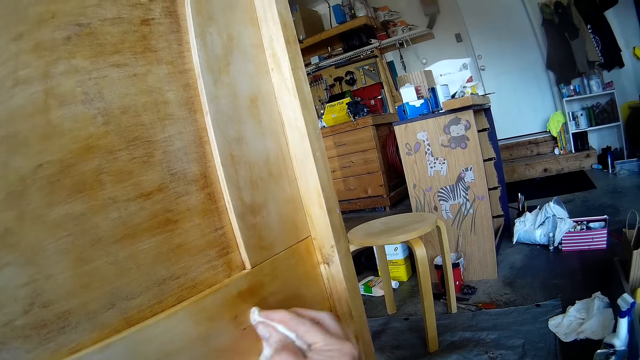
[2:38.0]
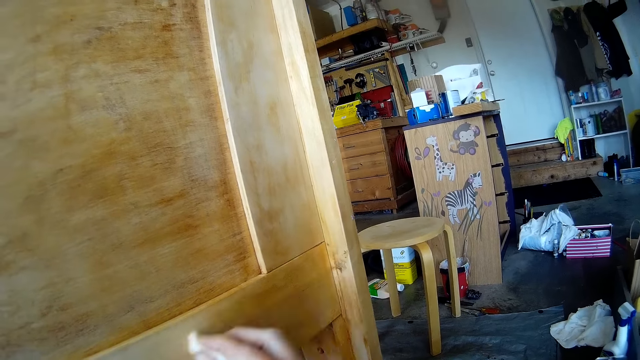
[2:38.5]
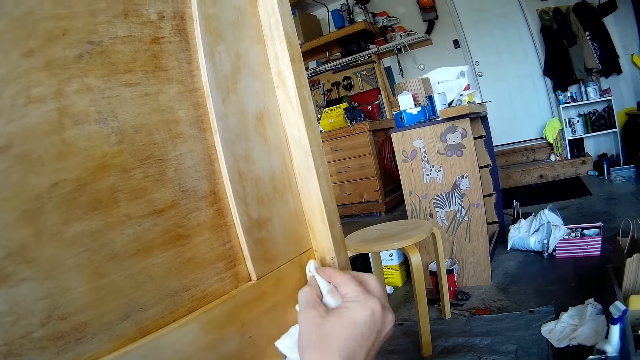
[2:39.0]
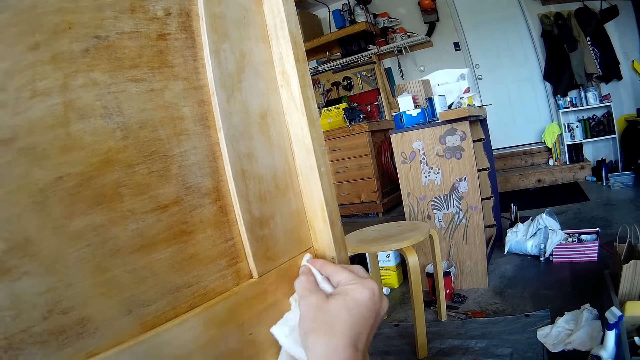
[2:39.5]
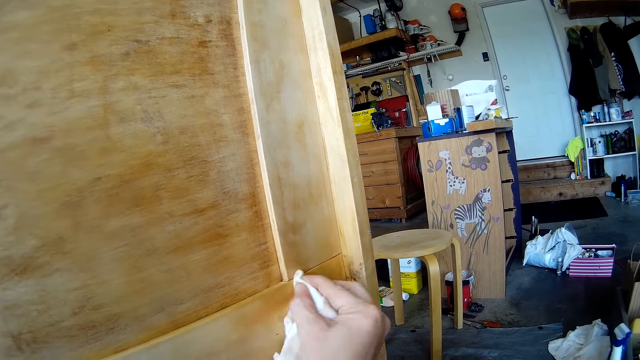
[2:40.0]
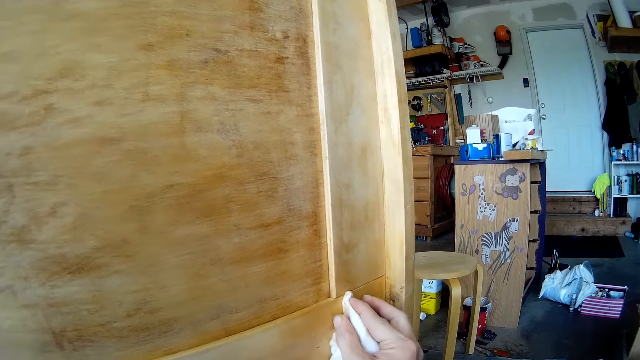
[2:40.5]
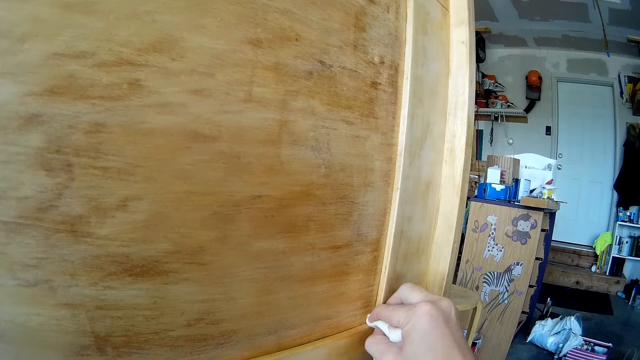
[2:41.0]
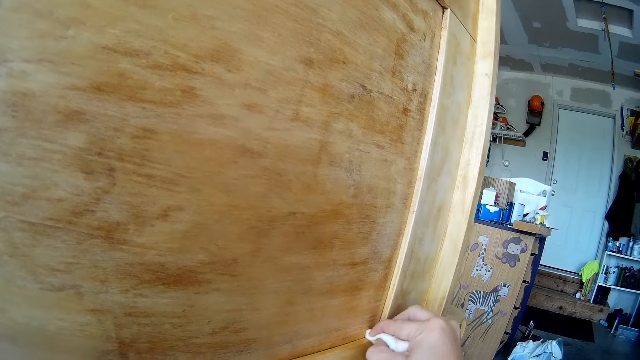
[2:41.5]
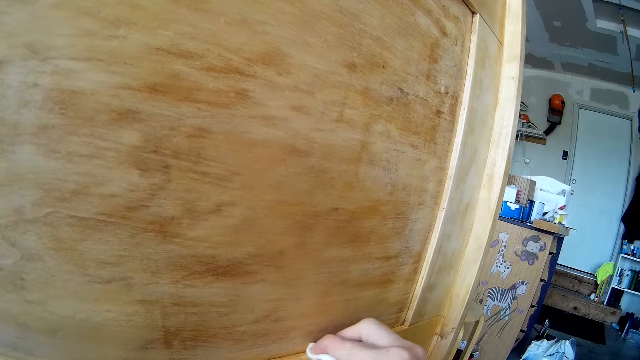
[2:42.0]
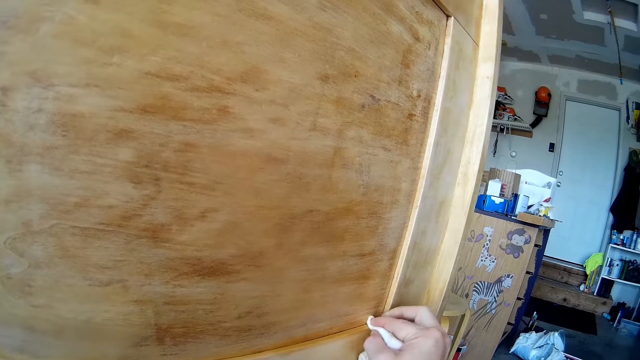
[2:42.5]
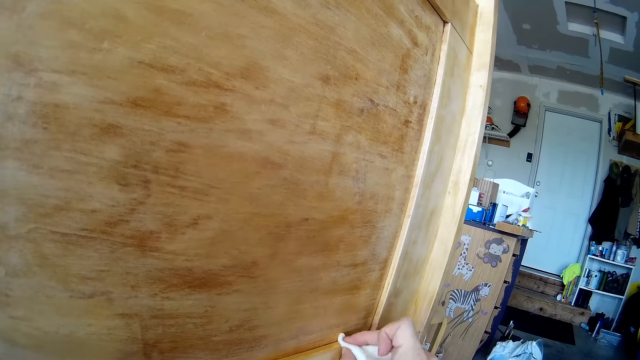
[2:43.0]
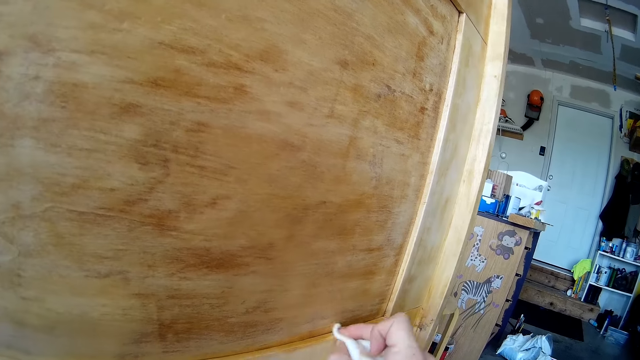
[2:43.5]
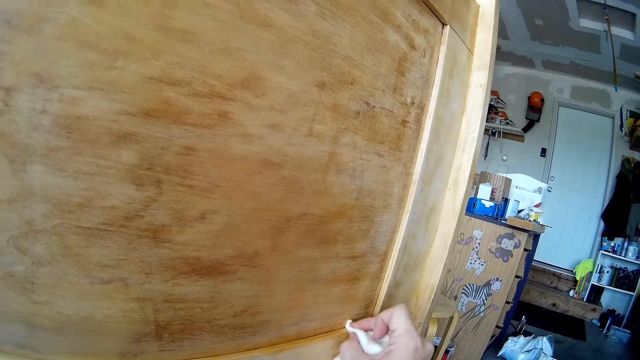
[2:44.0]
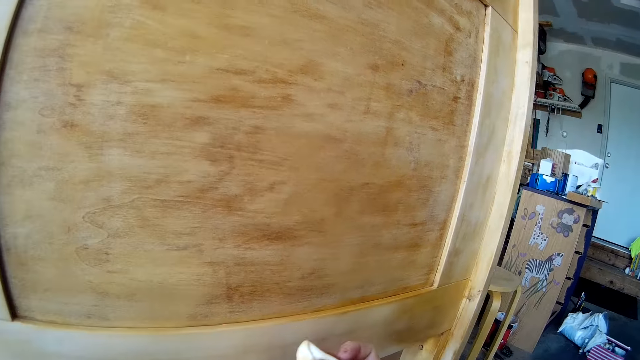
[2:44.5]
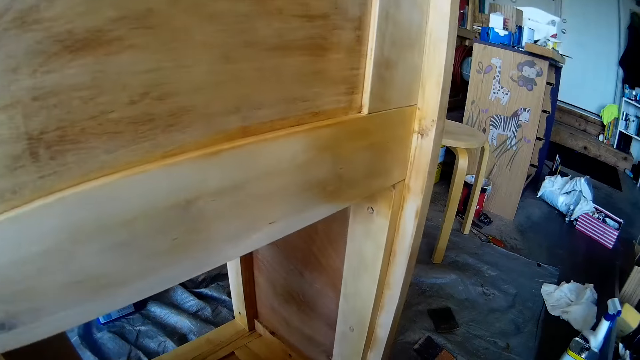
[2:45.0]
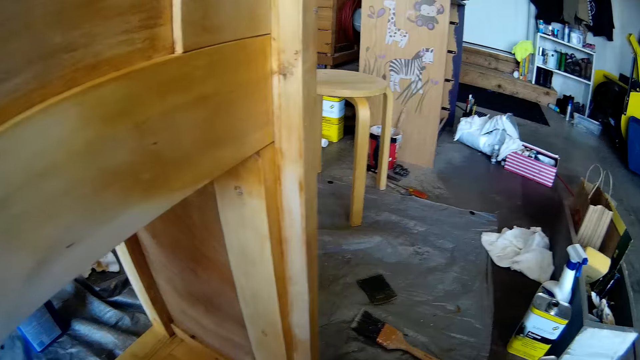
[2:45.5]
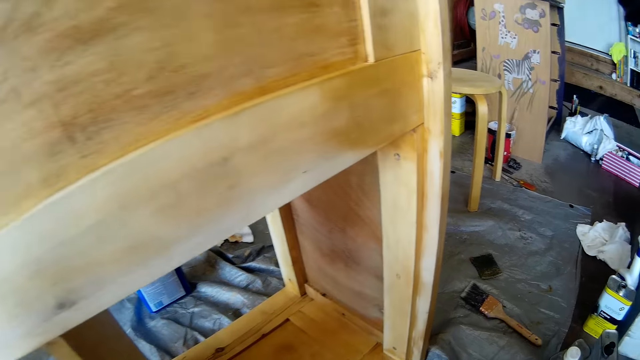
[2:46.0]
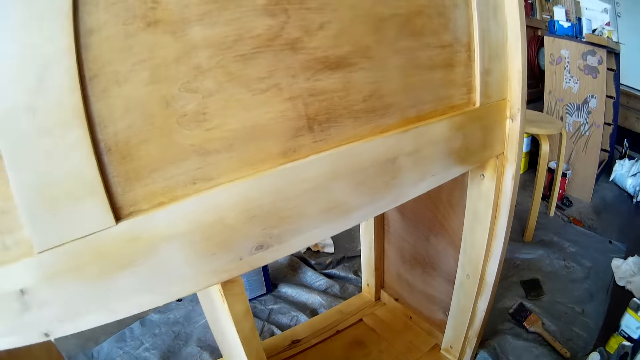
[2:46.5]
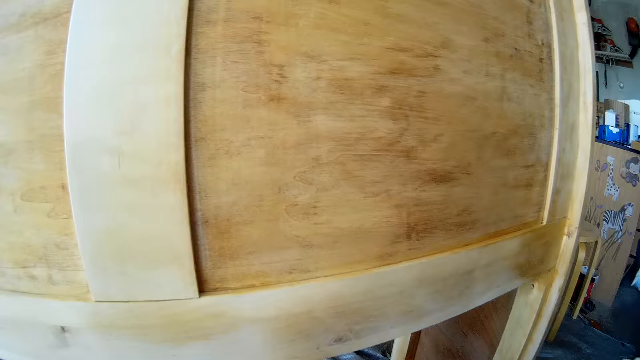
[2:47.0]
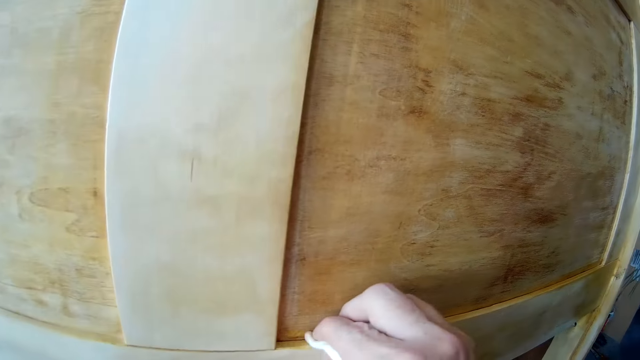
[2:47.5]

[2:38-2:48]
The camera wearer cleans the furniture with the towel. They clean the furniture with the towel repeatedly.

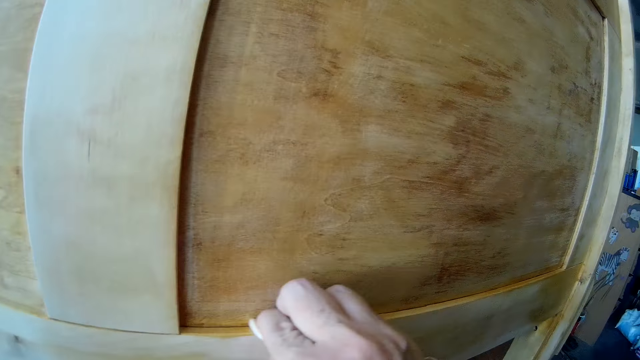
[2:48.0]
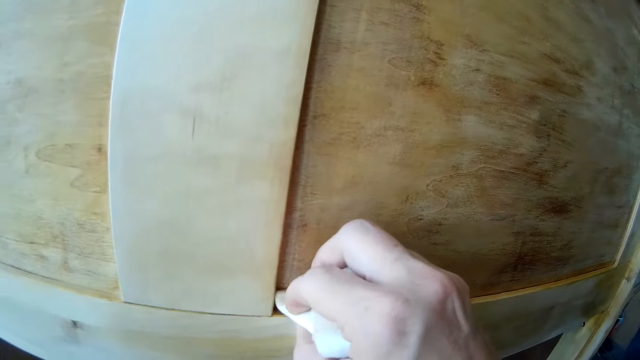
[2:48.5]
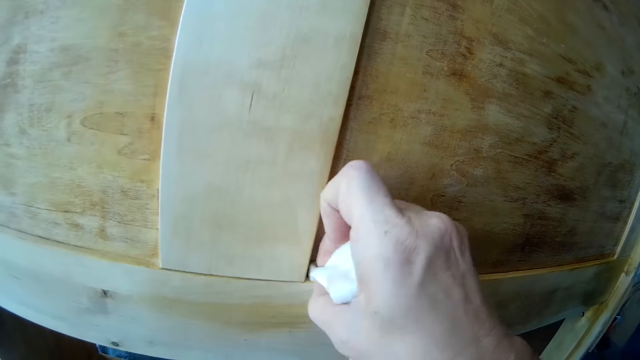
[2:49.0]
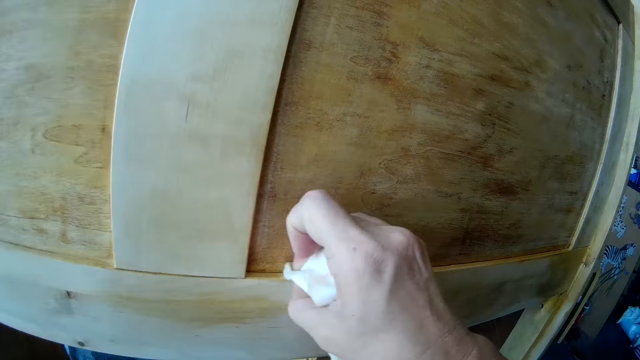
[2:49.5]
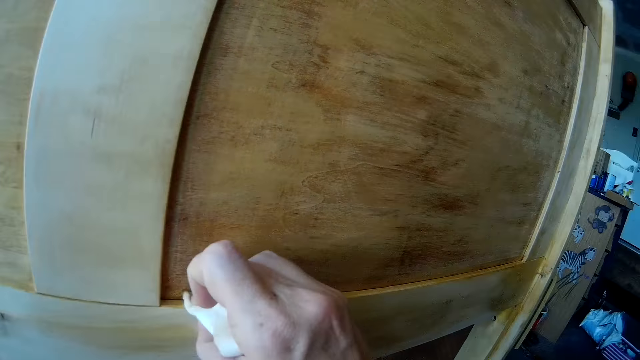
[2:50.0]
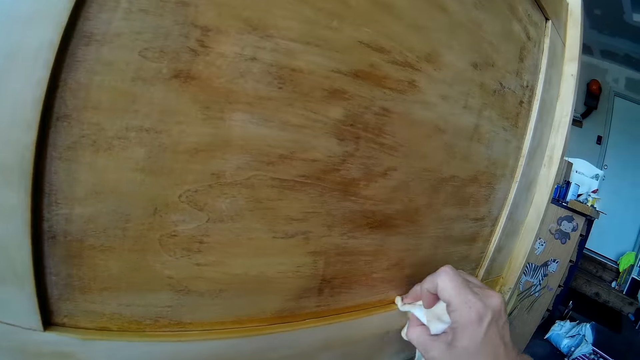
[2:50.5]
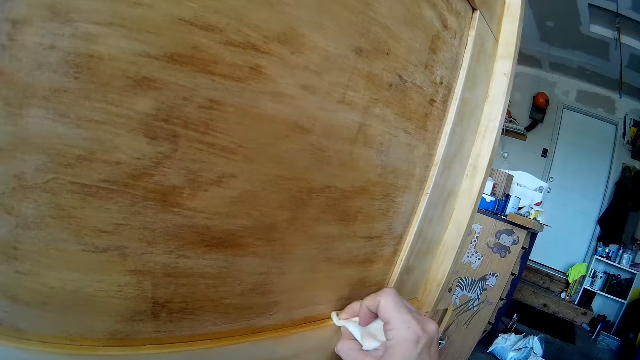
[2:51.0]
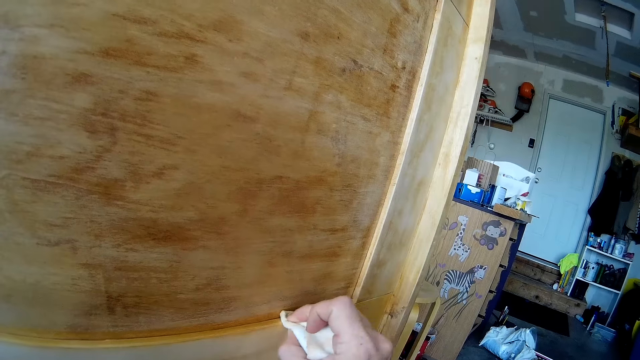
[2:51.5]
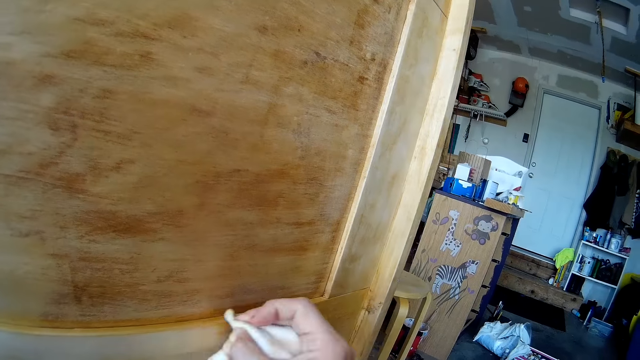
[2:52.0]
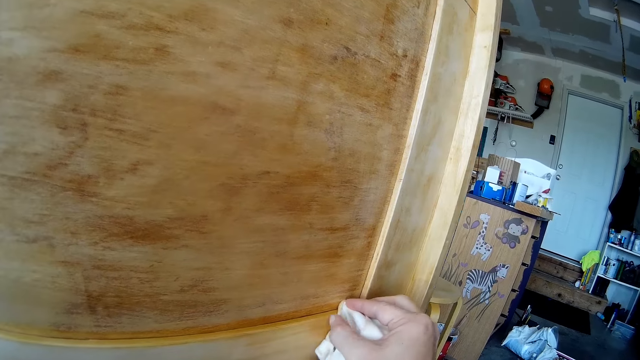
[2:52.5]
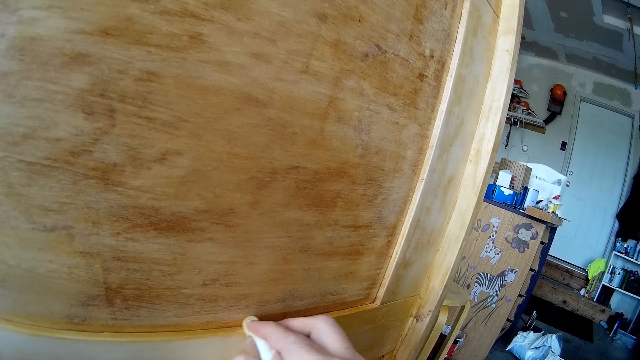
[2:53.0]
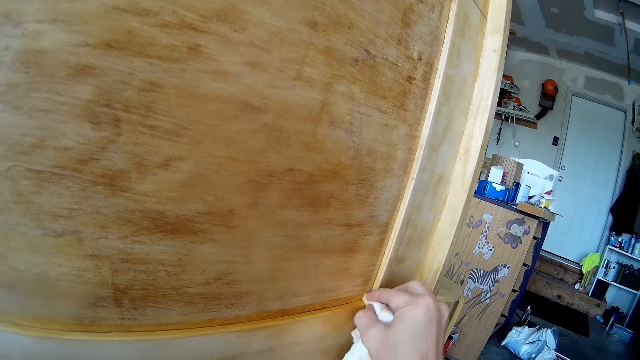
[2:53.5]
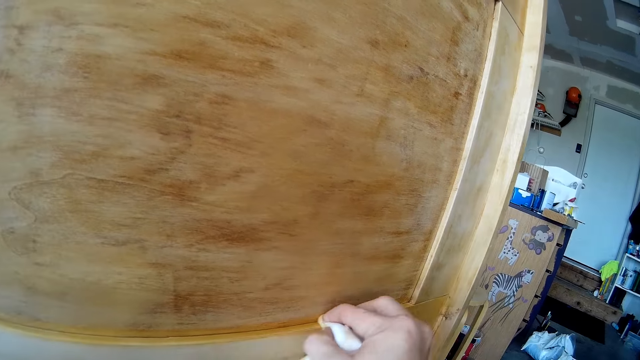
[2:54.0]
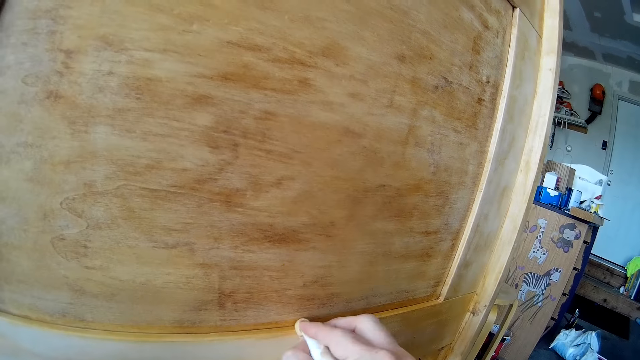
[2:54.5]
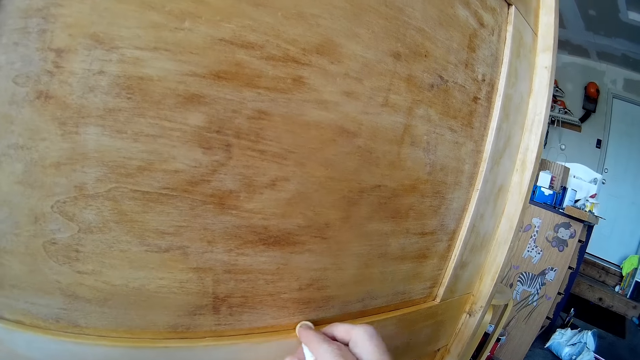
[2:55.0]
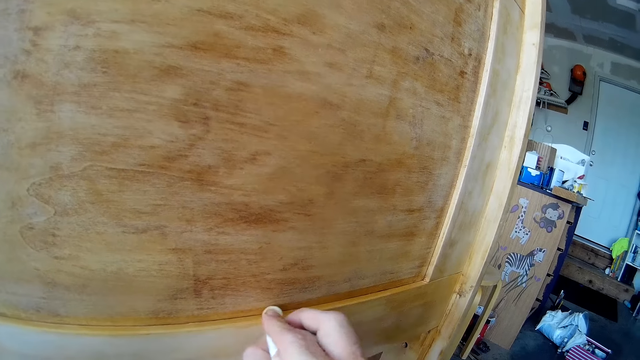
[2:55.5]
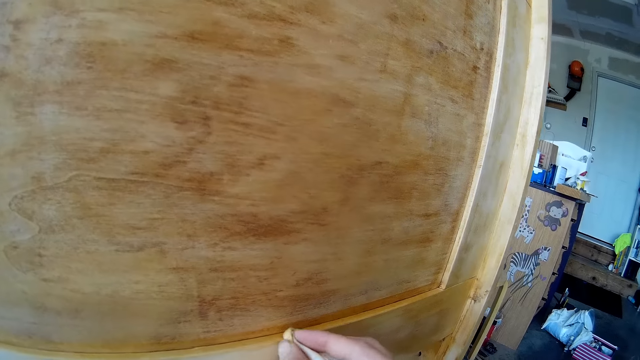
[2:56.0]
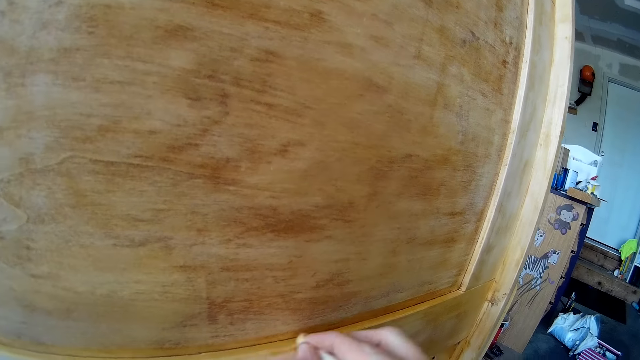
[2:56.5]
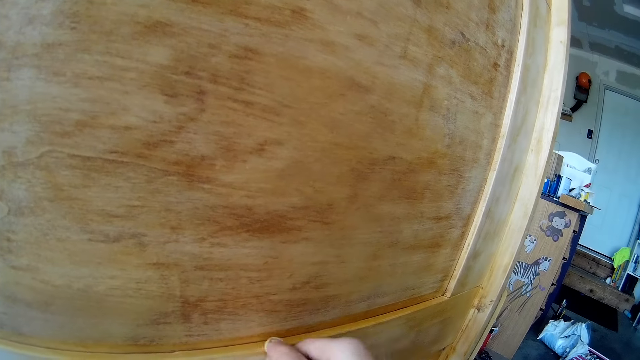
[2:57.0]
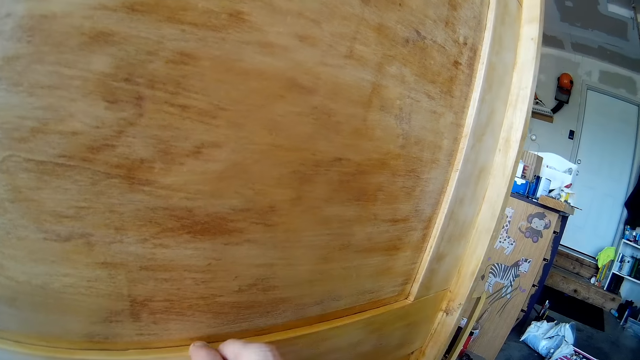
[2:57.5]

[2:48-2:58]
The camera wearer cleans furniture with a towel. They clean the furniture with the towel repeatedly.
